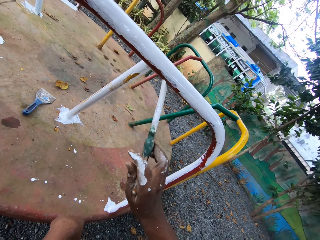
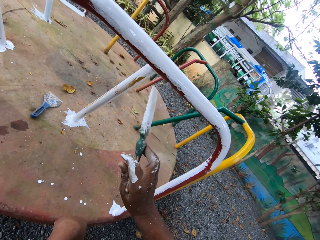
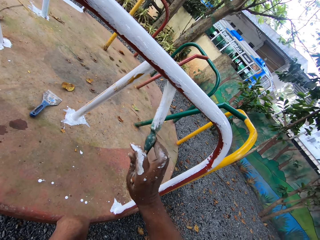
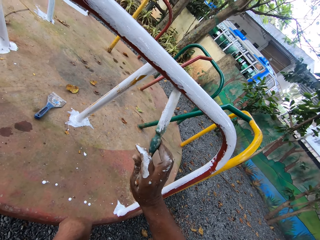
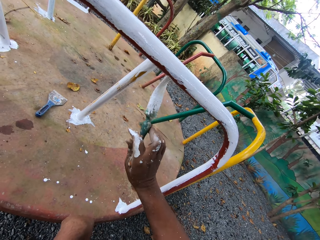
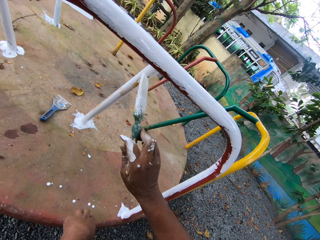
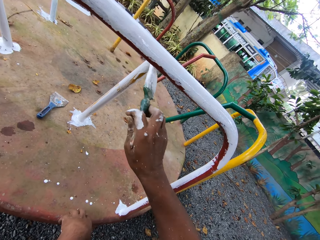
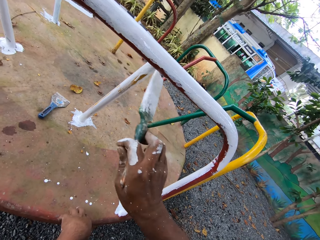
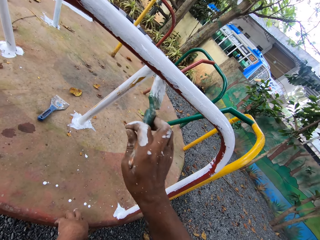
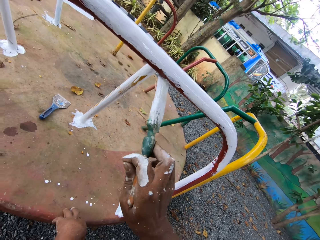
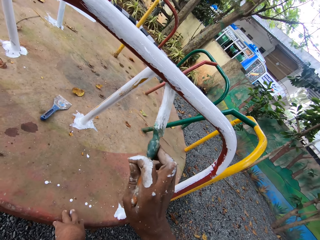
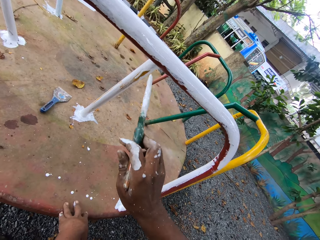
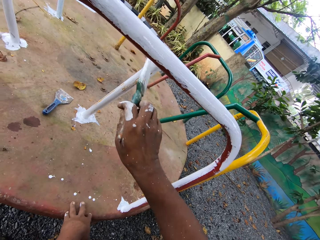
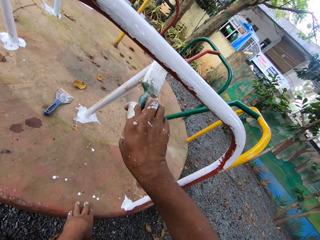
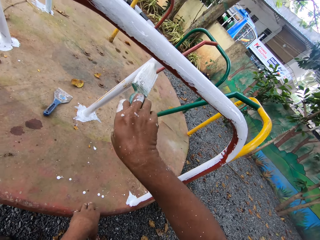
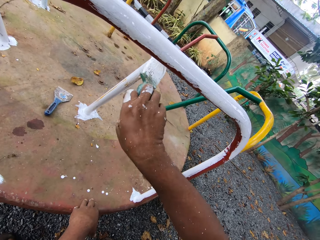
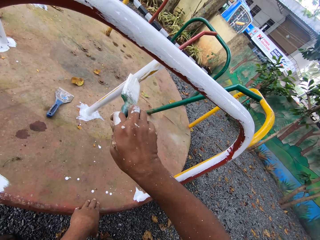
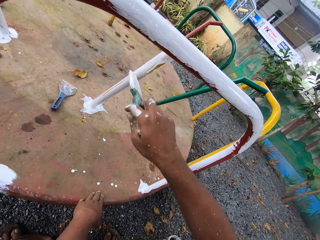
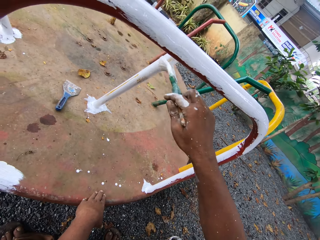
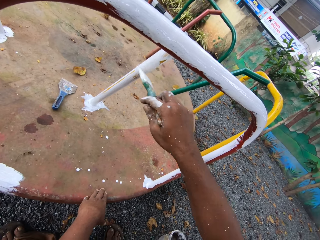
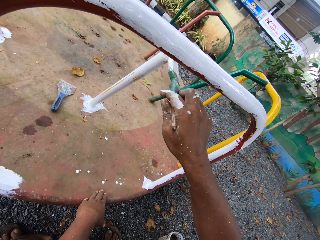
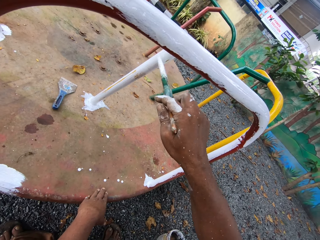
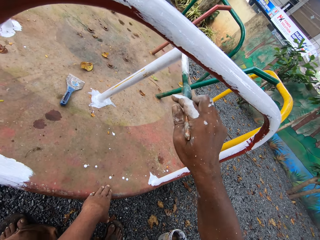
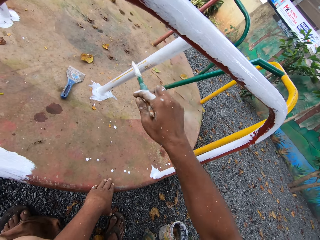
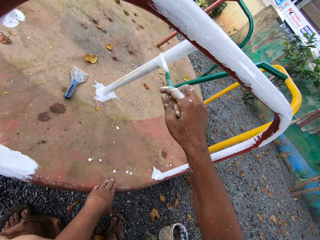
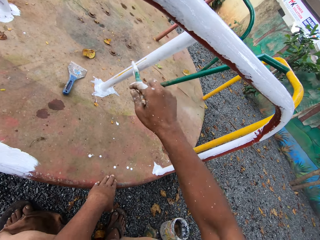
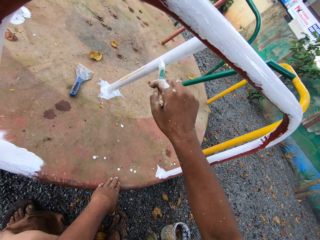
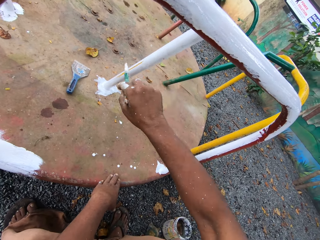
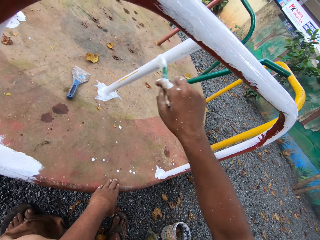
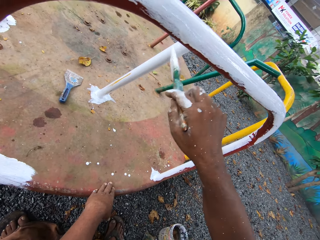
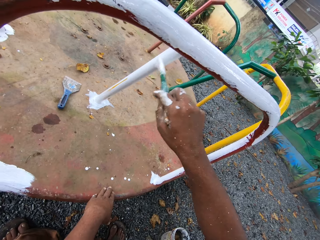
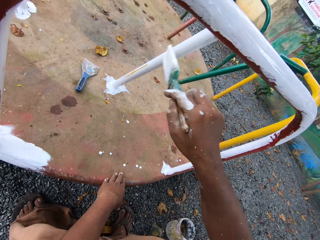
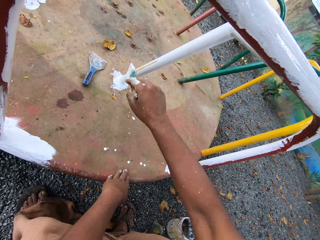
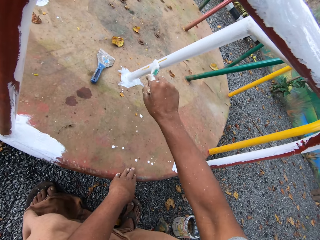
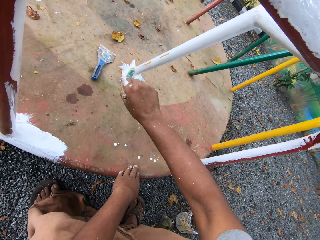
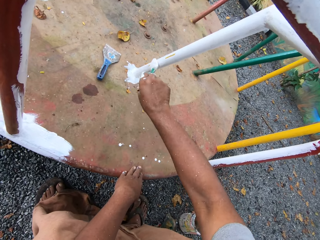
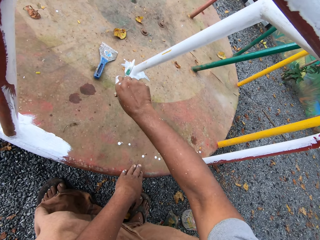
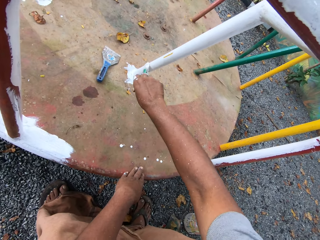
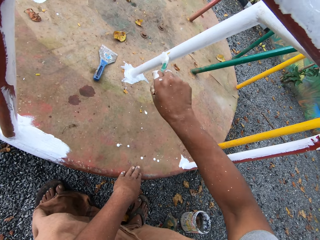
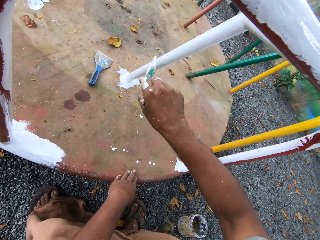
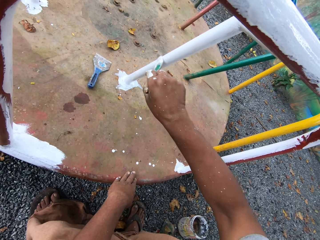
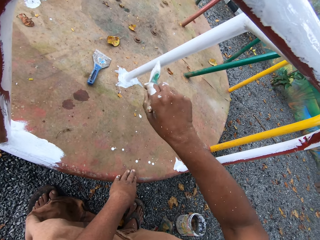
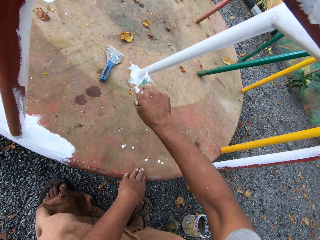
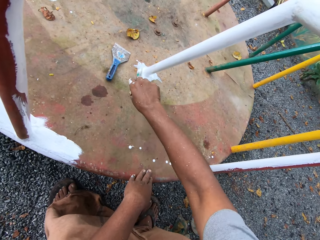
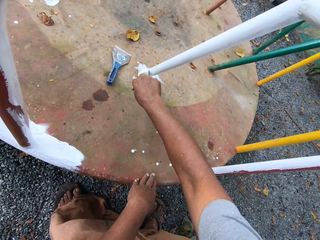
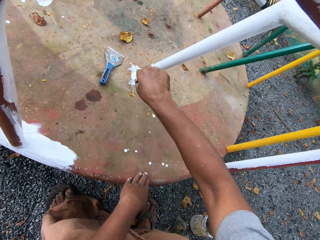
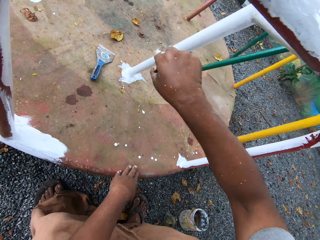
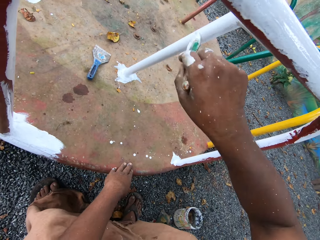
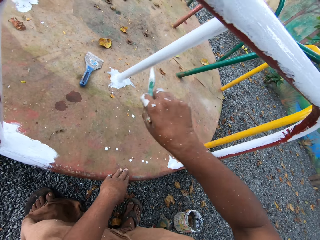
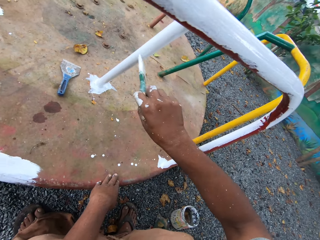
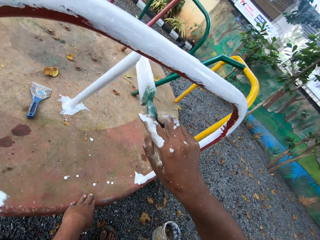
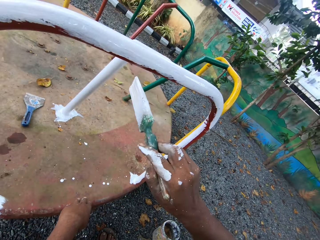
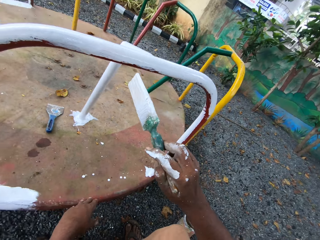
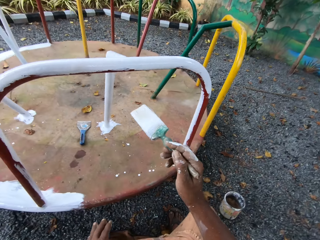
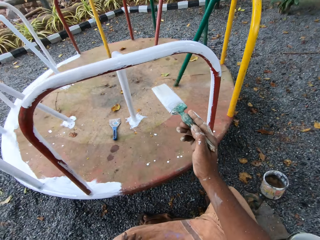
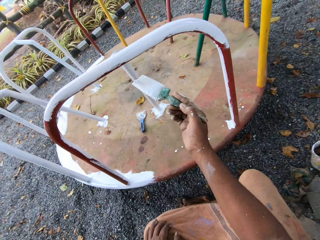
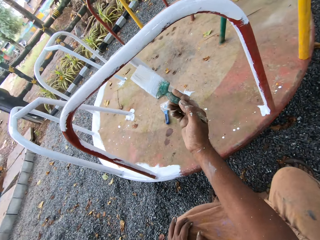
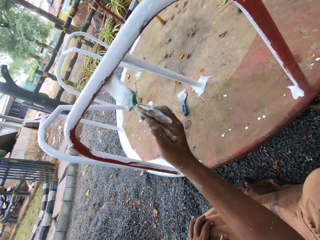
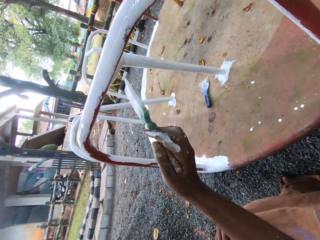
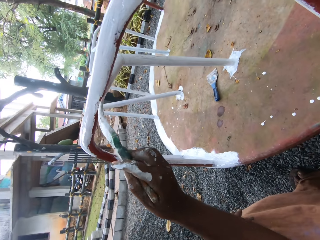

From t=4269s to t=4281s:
The camera wearer touches a round swing with his left hand.

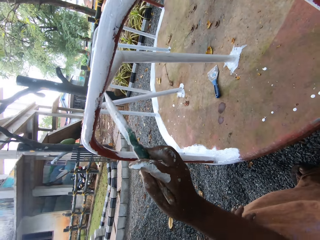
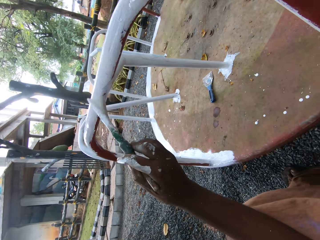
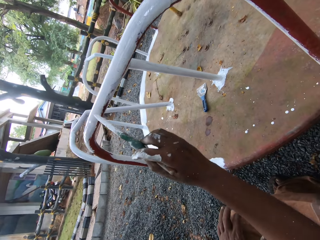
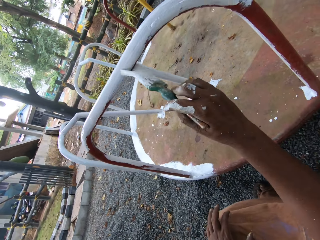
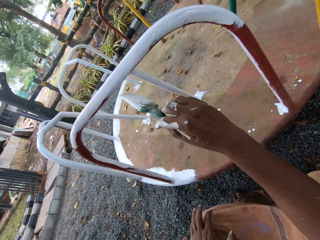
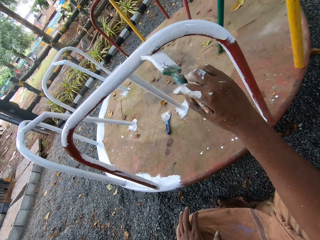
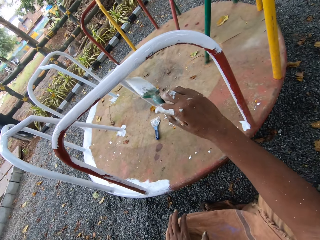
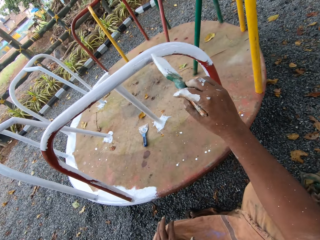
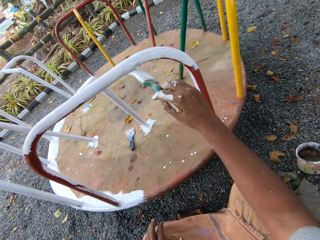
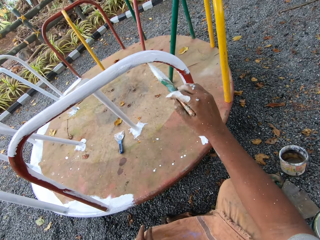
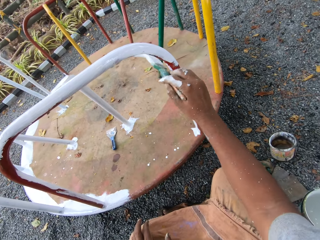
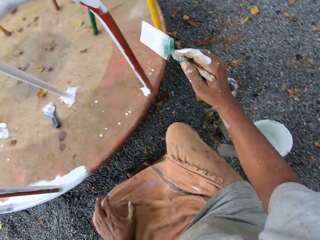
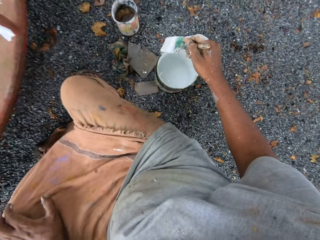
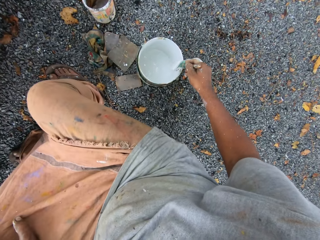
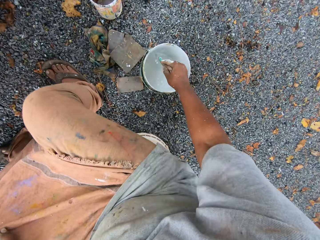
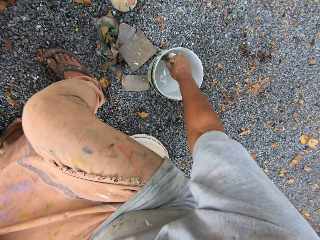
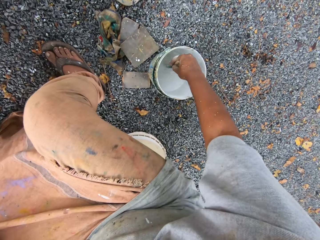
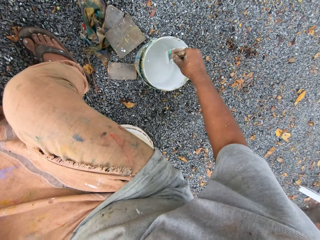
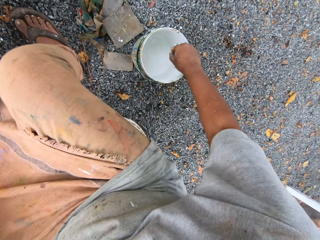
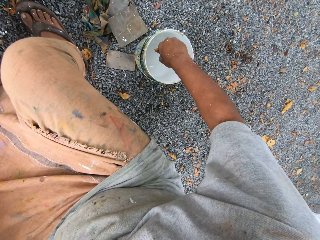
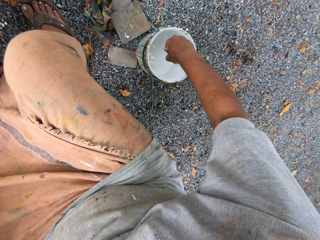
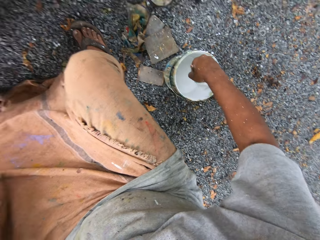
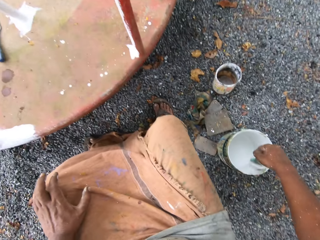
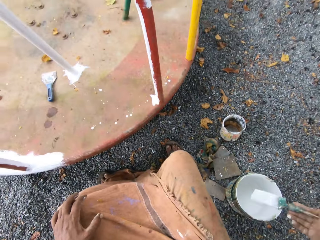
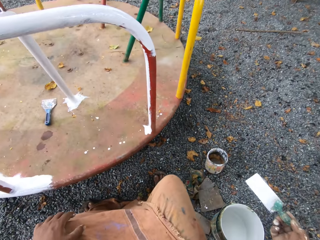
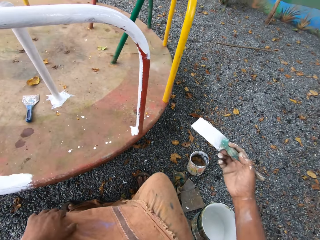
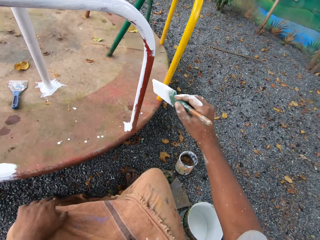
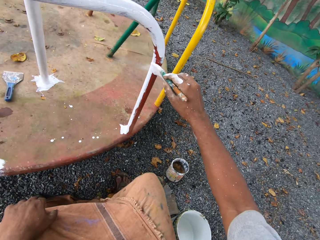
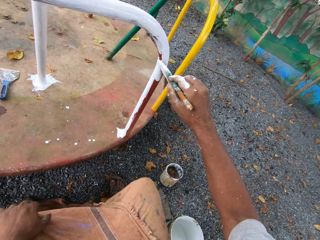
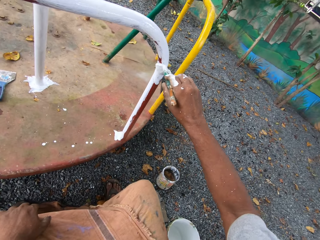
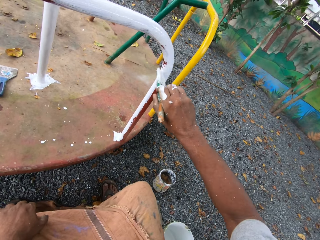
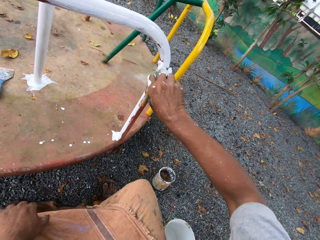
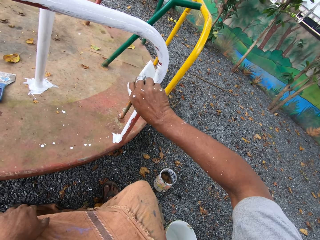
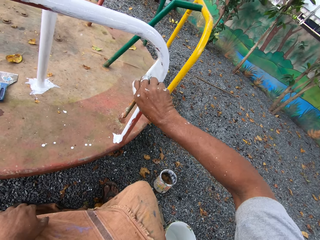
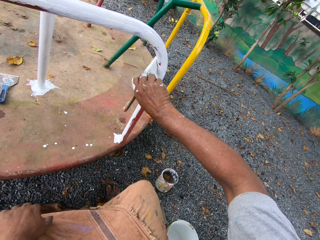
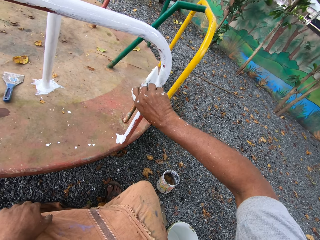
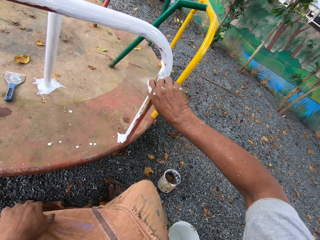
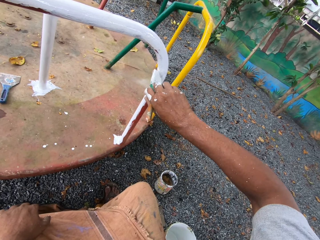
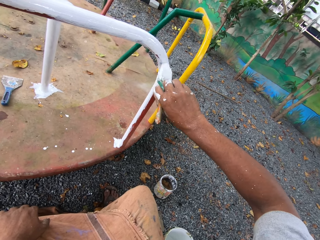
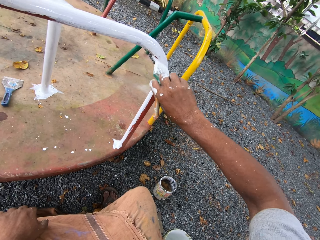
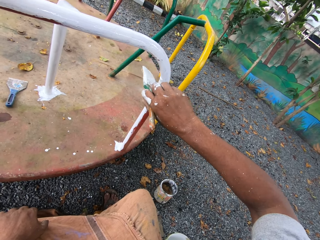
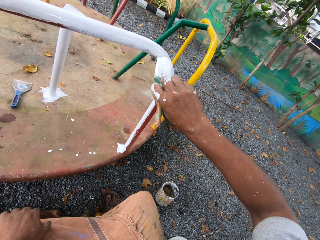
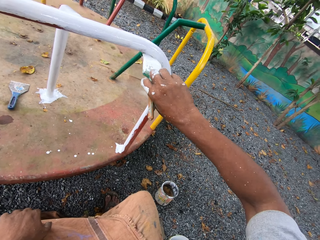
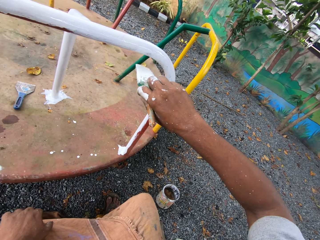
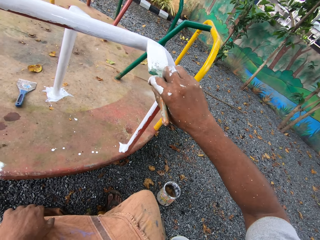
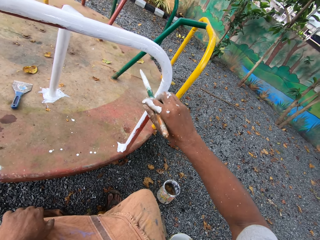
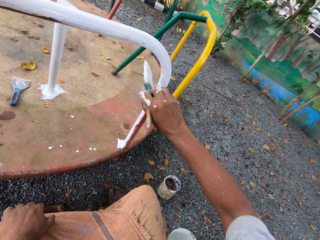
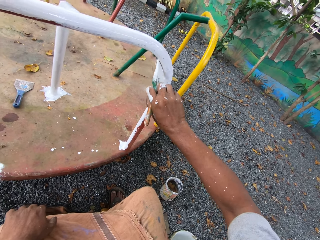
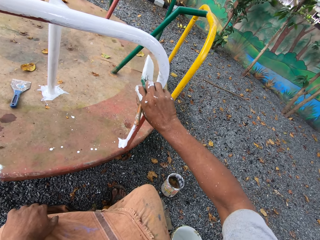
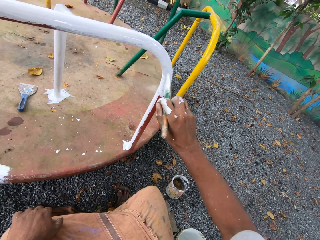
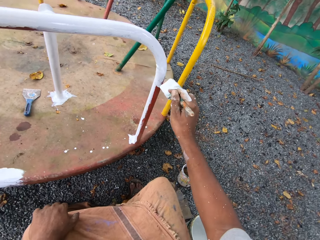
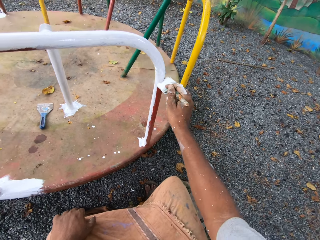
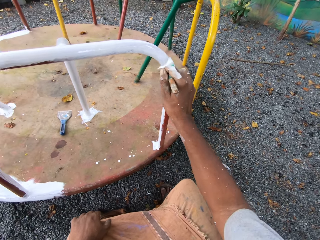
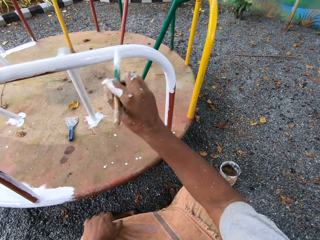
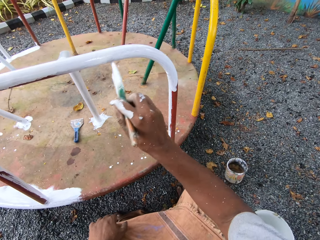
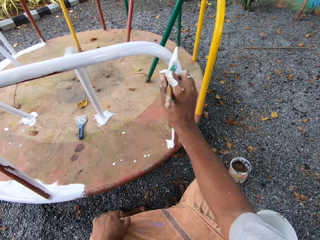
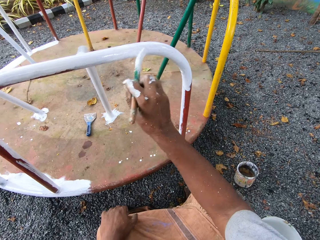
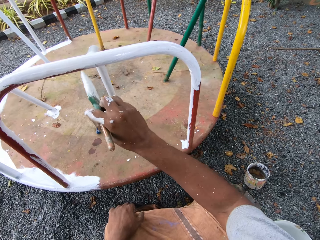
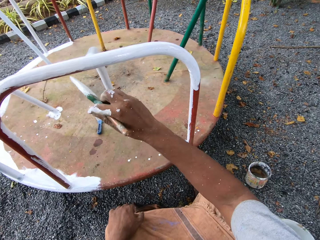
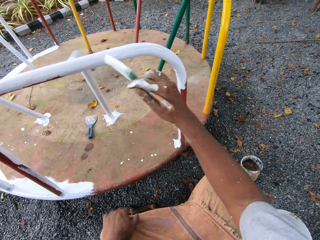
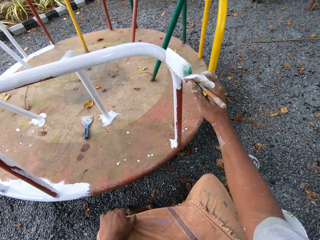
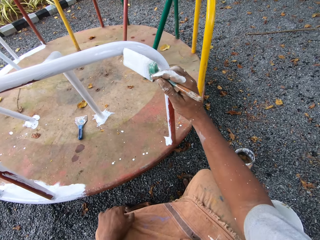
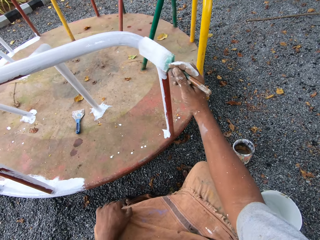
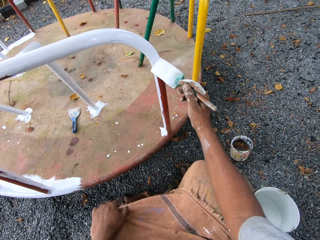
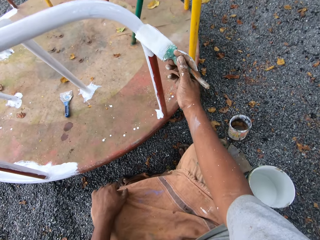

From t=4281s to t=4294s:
The camera wearer dips the paintbrush into the paint can or paint tin on the ground. They brush paint in the paint tin. They paint the roundabout with the paintbrush.
